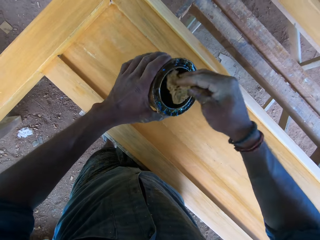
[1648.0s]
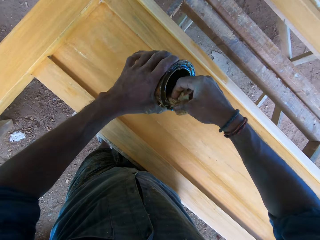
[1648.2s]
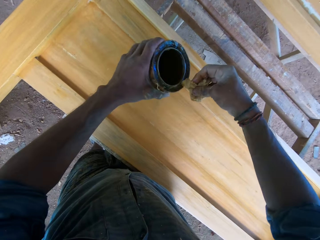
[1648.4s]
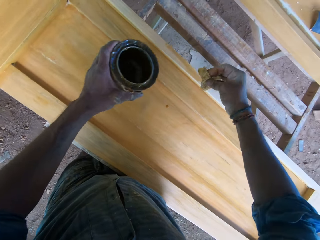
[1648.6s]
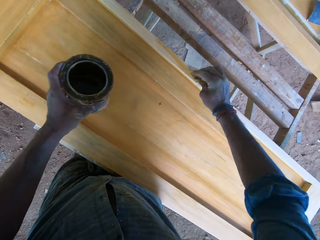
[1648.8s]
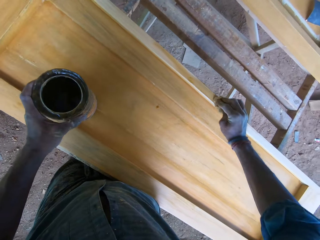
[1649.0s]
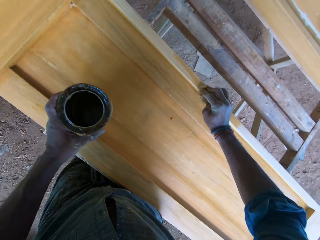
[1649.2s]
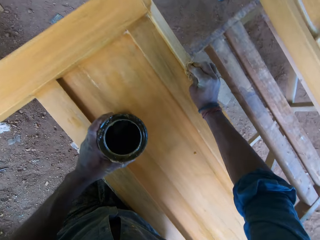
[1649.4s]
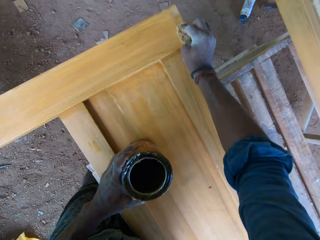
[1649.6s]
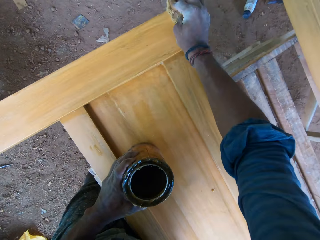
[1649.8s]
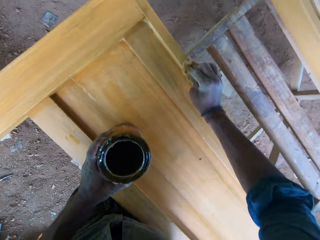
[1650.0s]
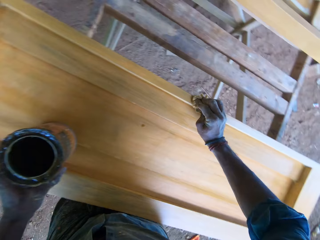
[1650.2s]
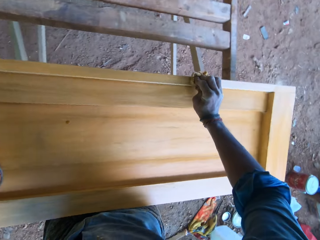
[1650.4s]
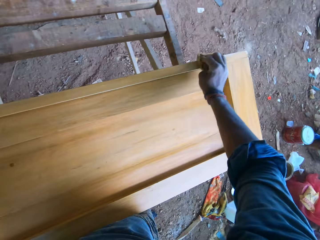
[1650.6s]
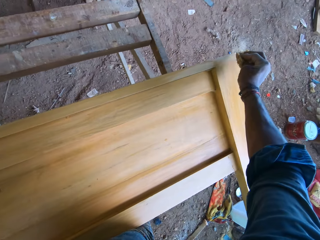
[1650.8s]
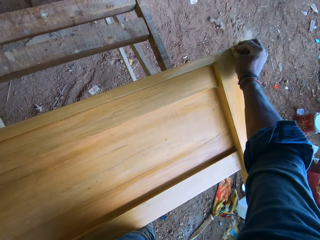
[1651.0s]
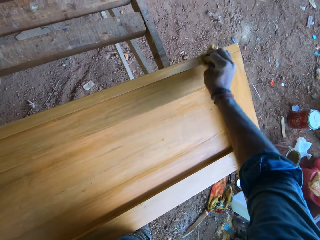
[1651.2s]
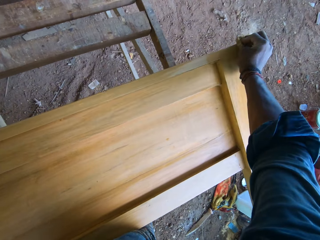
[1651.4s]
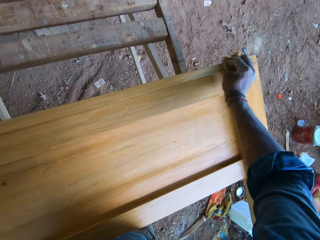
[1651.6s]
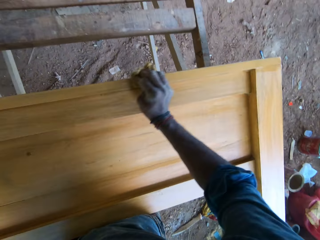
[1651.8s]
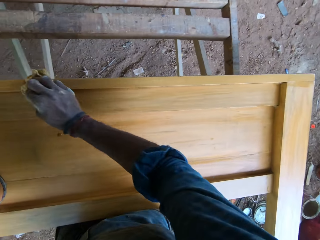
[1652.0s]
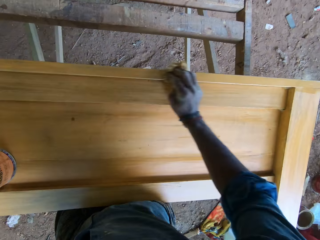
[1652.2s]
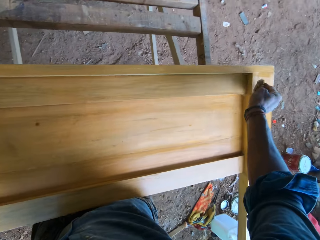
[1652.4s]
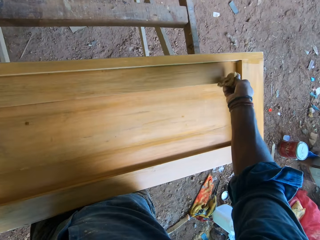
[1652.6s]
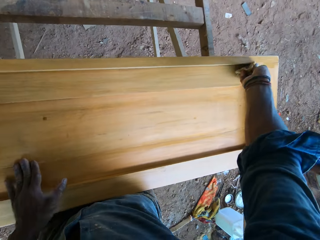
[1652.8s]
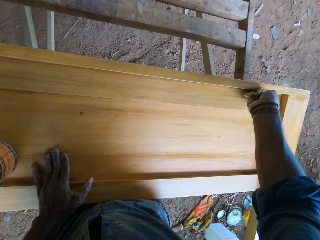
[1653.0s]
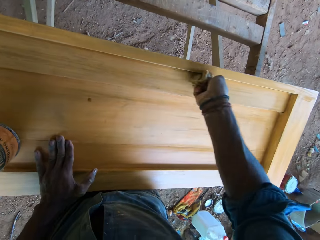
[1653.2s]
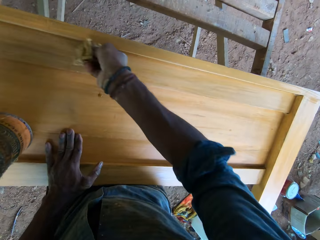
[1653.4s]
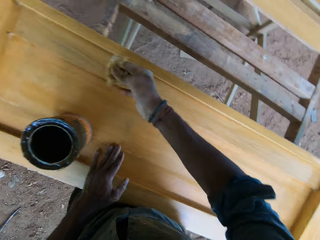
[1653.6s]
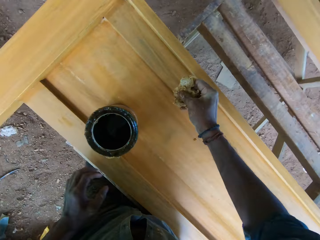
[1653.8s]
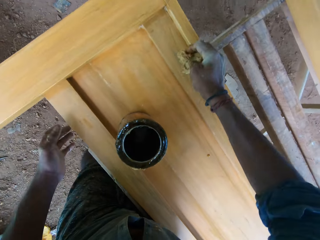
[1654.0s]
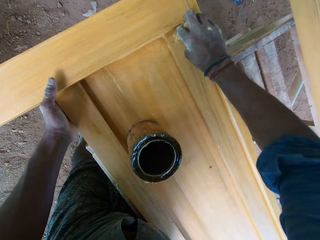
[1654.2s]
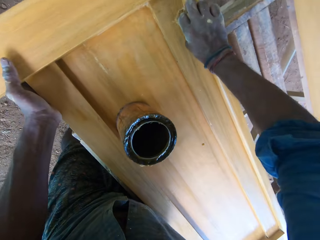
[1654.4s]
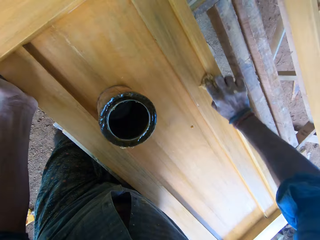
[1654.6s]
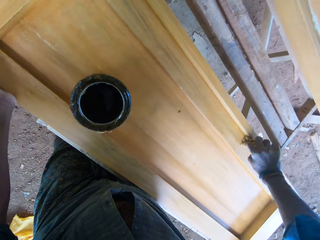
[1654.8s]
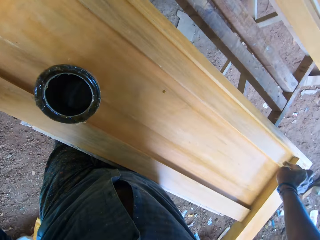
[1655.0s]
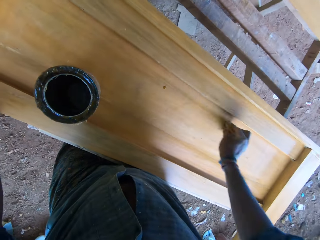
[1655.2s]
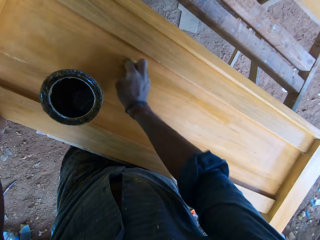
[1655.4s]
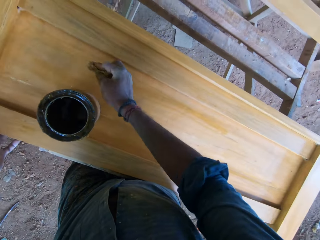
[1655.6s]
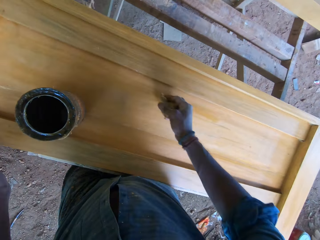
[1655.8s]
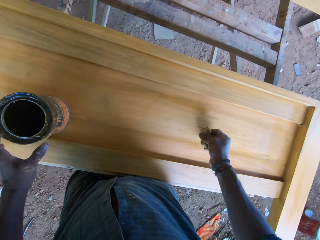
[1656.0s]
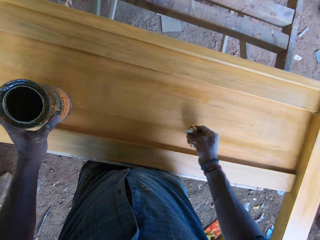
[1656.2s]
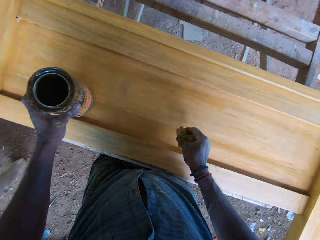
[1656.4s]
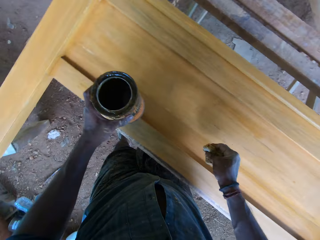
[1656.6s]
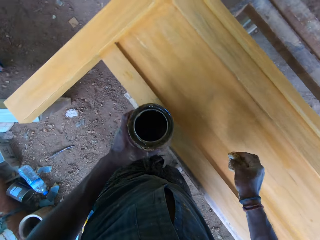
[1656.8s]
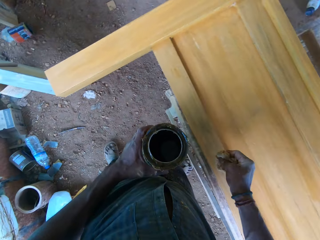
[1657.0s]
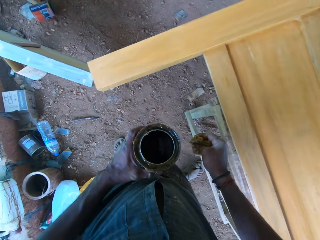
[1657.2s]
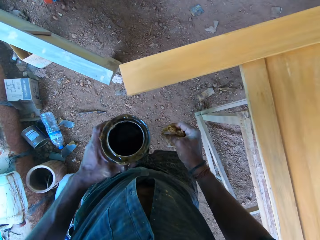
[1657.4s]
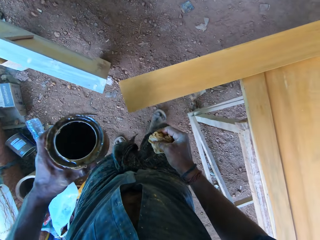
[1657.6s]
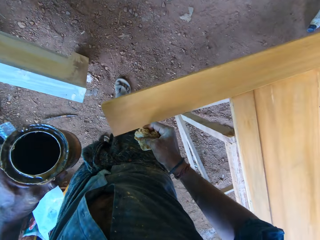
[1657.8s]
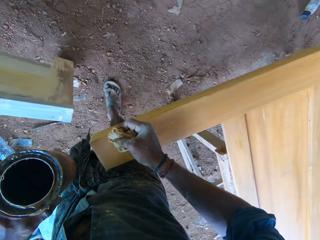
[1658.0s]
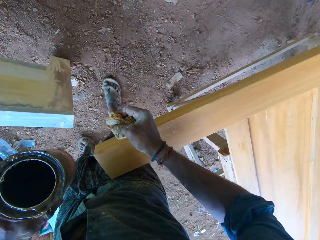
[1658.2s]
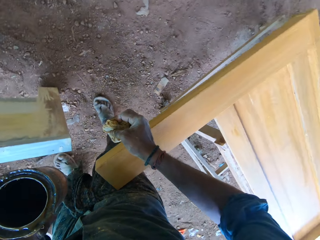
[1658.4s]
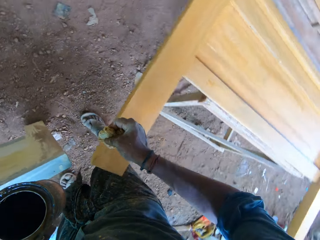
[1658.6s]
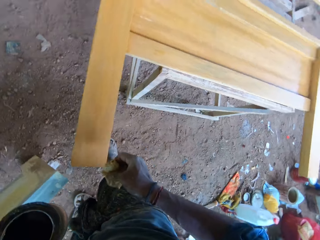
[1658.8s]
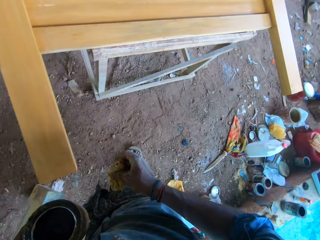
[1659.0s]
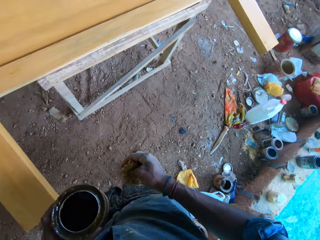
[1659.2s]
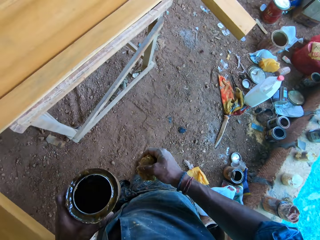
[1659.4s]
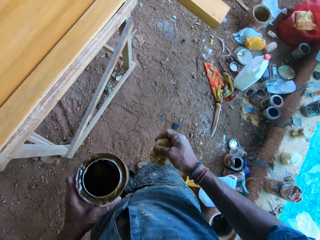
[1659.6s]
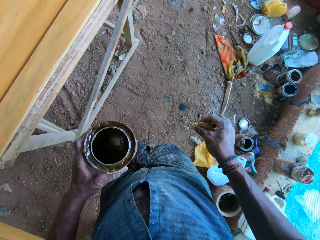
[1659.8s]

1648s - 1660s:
The camera wearer takes some wood paint from the can with the foam in his right hand. He drops the paint can on the wood with his left hand. He paints the wood with the foam in his right hand. He places his left hand on the wood. He holds the wood with his left hand. He lifts up the paint can from the wood with his left hand. He talks.

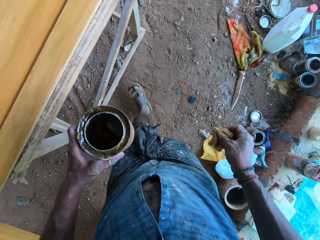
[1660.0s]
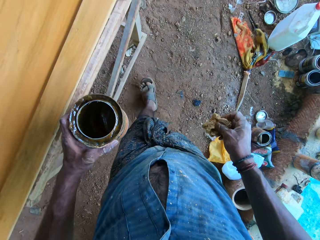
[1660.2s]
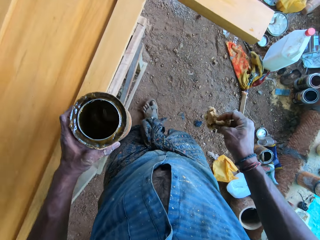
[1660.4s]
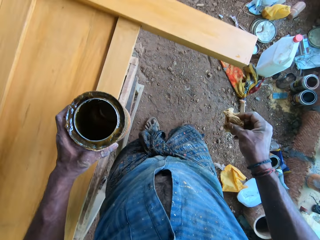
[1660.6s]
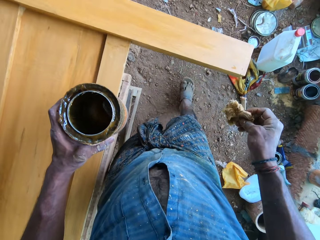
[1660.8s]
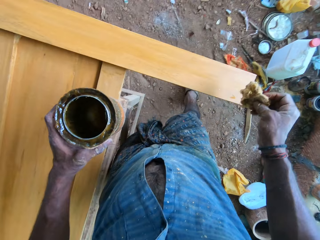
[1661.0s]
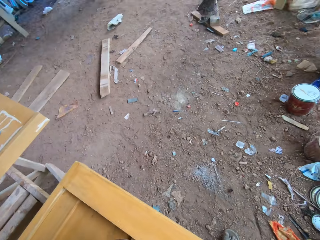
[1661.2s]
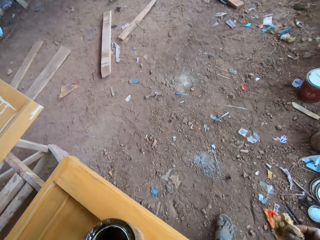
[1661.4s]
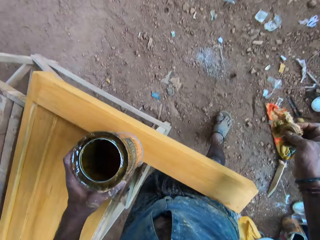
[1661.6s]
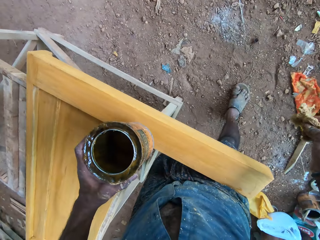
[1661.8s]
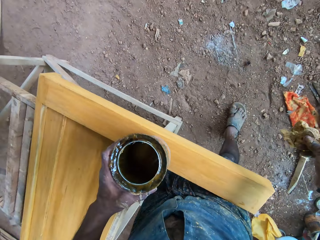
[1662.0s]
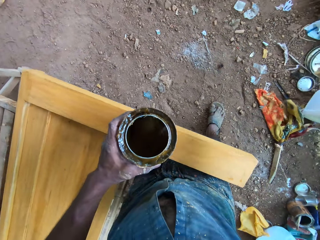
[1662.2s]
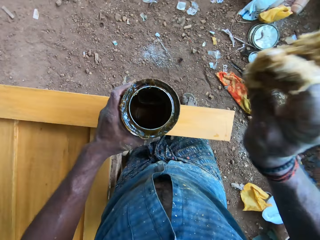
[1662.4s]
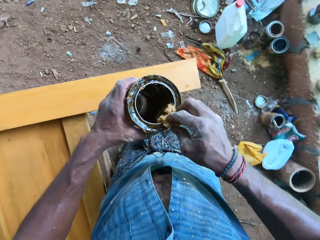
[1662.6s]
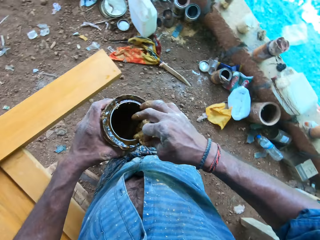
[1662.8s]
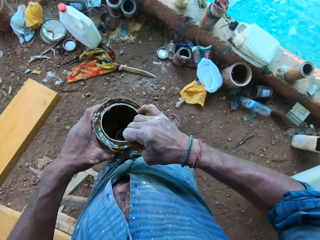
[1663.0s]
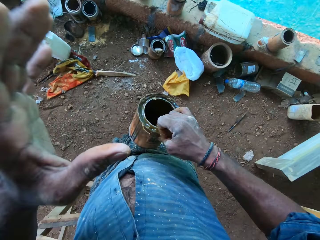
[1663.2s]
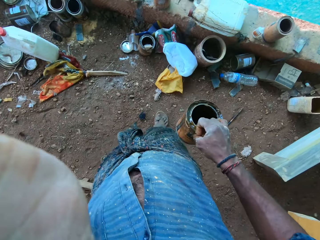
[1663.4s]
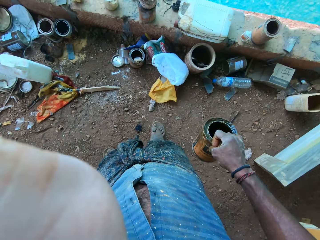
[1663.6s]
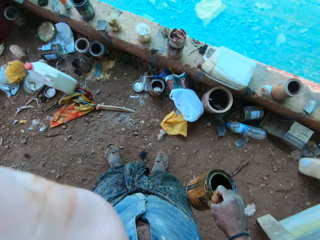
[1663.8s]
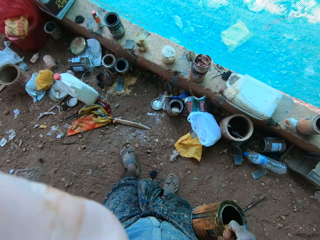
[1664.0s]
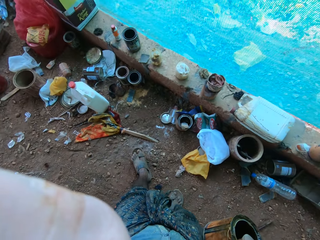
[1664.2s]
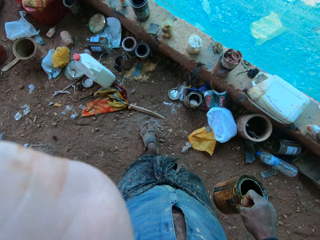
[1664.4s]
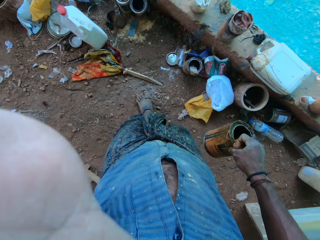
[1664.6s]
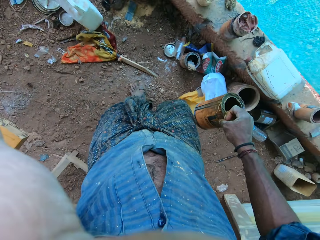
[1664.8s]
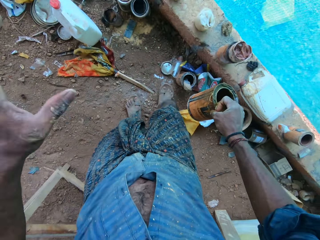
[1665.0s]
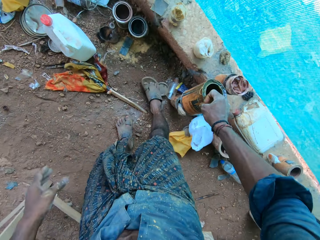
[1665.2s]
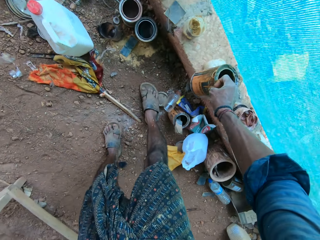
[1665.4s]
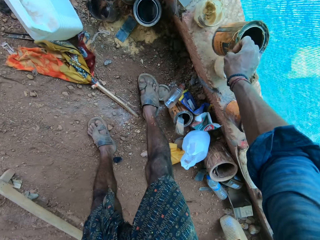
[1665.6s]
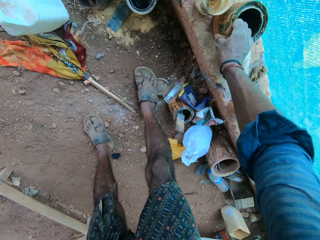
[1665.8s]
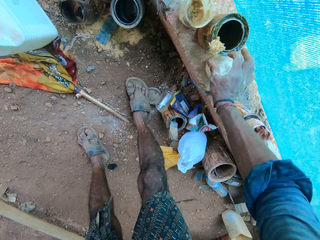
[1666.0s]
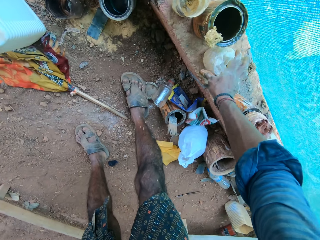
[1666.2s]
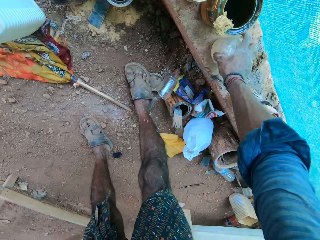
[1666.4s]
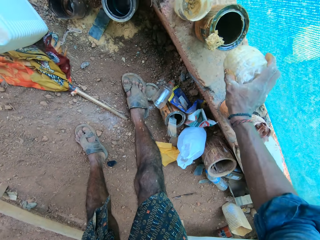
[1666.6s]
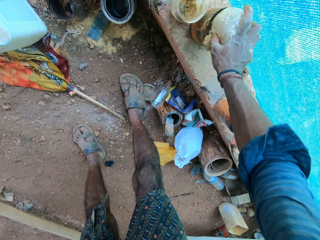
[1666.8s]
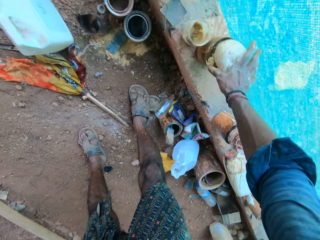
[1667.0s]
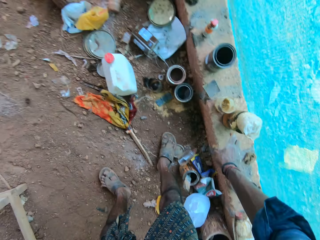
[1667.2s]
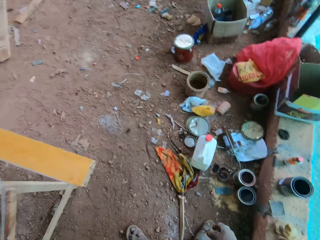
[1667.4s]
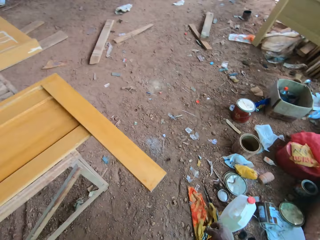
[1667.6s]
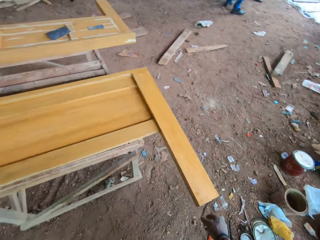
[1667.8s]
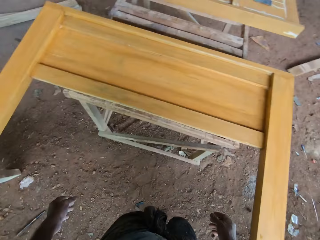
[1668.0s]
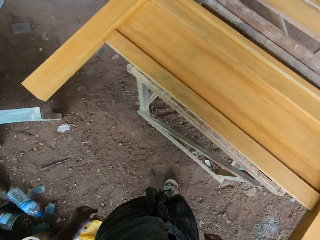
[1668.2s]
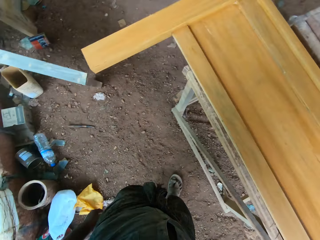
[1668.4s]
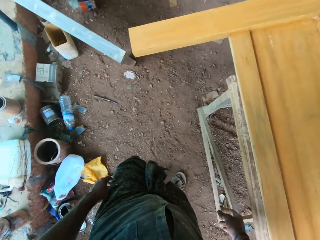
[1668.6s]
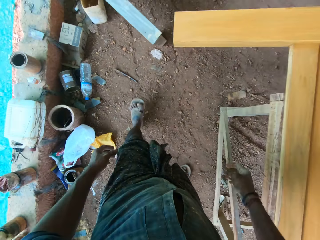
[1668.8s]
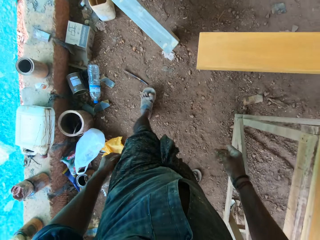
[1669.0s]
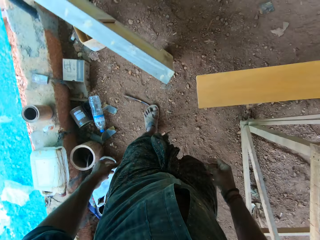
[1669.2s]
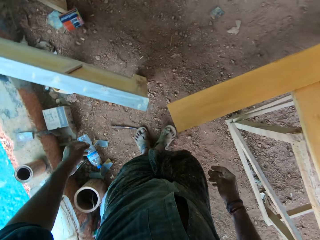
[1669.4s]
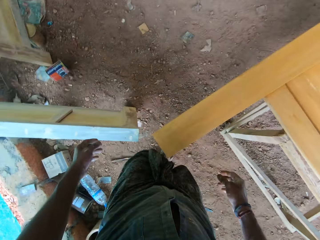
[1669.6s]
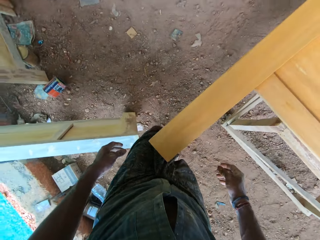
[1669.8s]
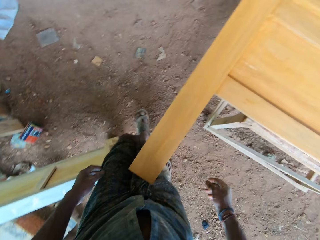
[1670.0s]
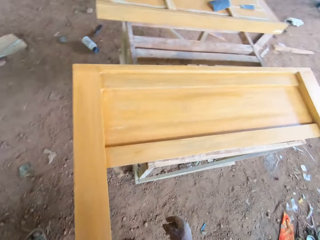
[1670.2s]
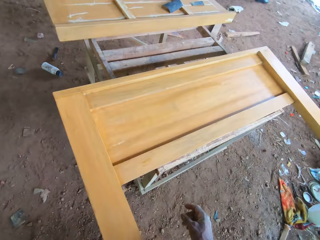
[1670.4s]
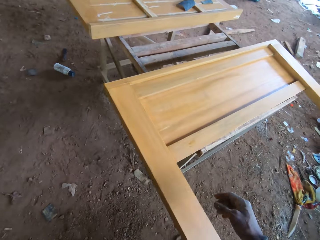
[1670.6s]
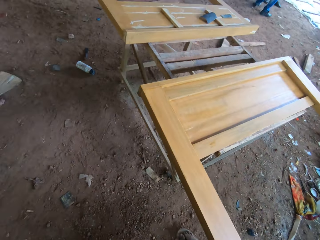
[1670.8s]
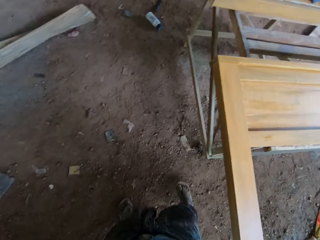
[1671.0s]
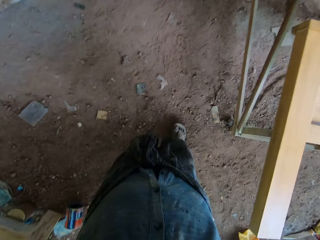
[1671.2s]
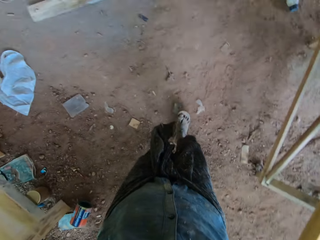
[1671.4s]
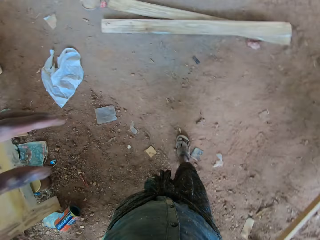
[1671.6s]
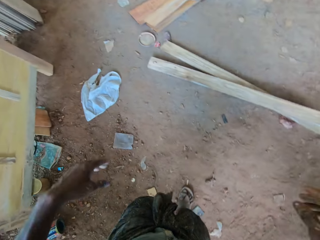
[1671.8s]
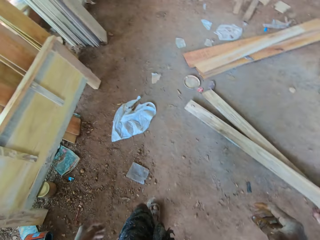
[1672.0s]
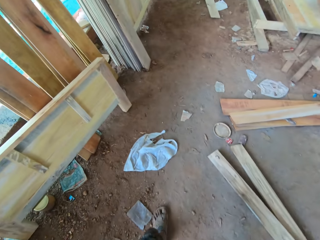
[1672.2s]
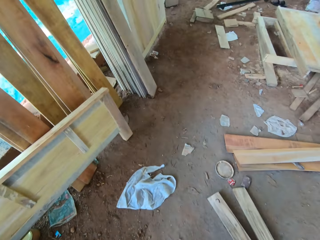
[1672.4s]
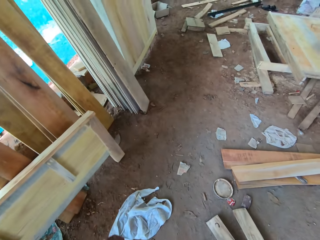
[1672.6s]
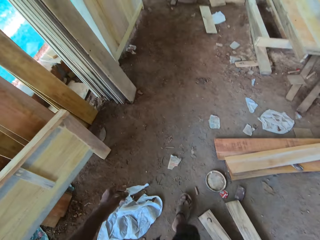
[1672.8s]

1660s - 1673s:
The camera wearer walks. He puts the foam on the paint can with his right hand. He passes the paint can from his left hand to his right hand. He picks paint with the sponge. He fixes the camera. He drops the paint can with the foam on a concrete brick with his right hand. He picks up a plastic from the concrete brick with his right hand. He places the plastic on the paint can and the foam with his right hand. He puts the sponge on the paint container. He walks.
